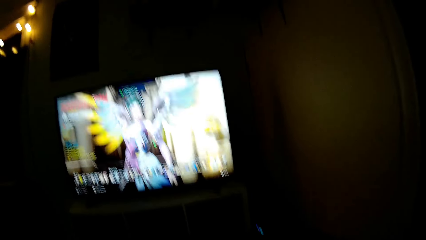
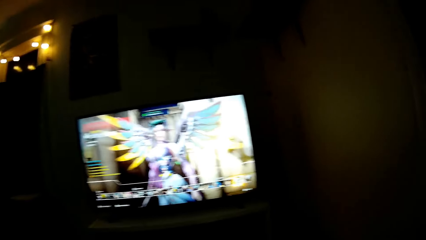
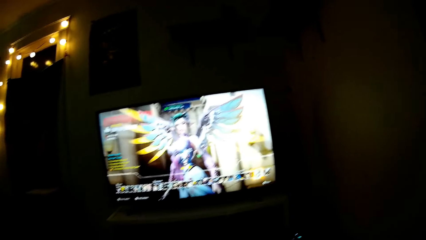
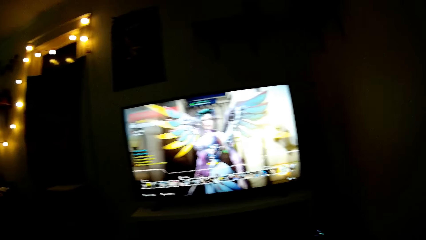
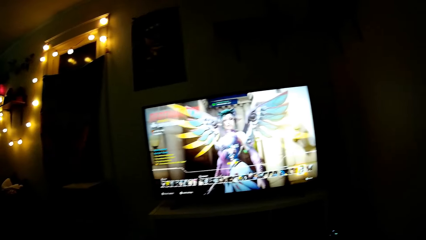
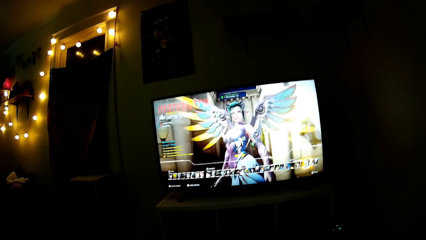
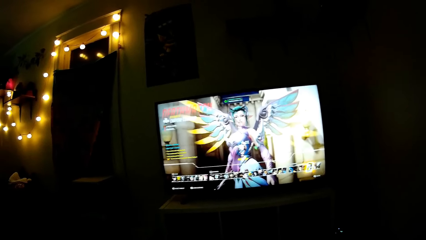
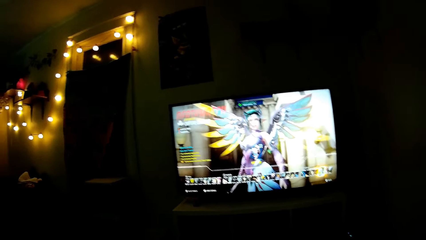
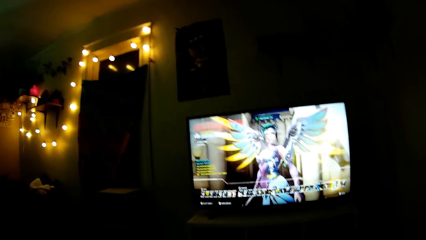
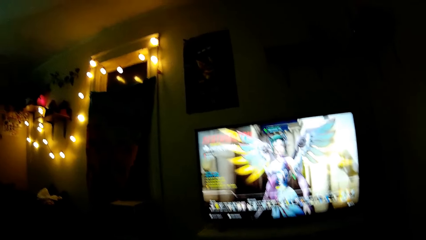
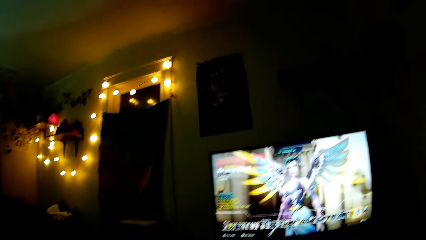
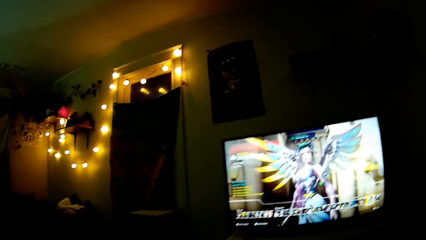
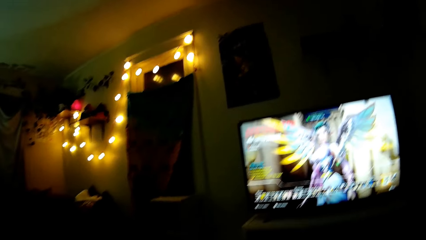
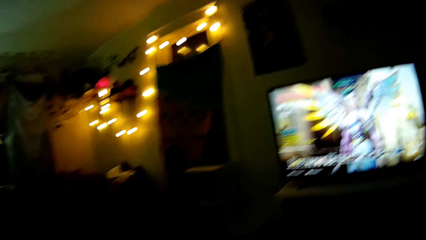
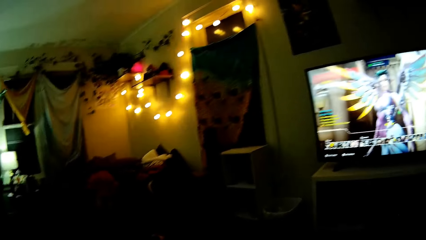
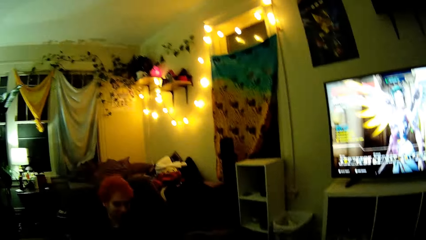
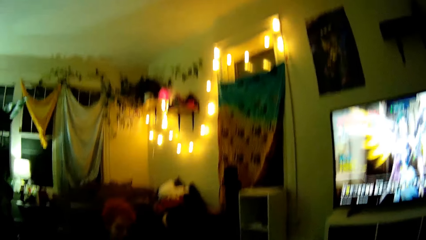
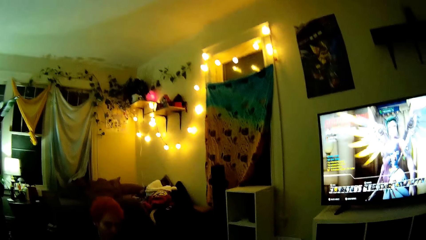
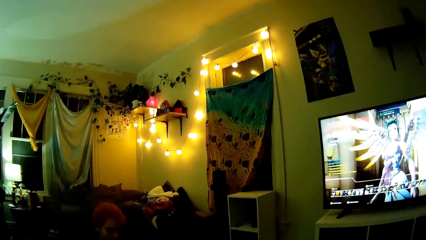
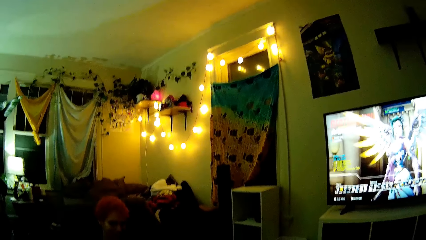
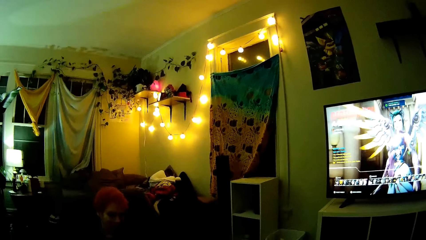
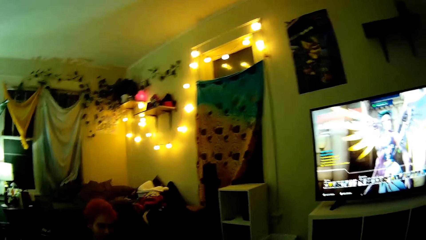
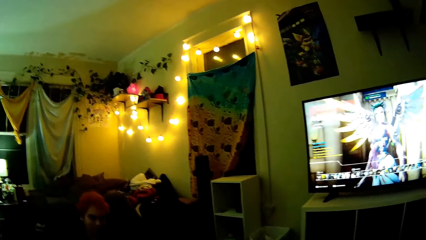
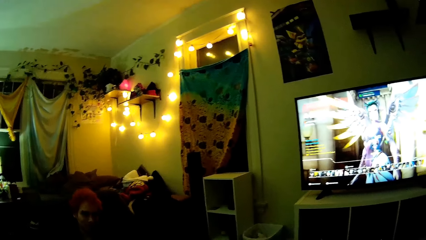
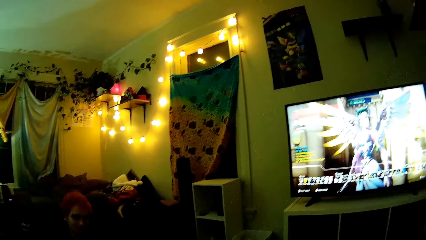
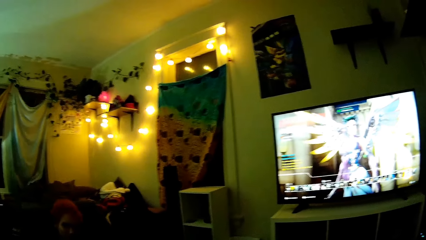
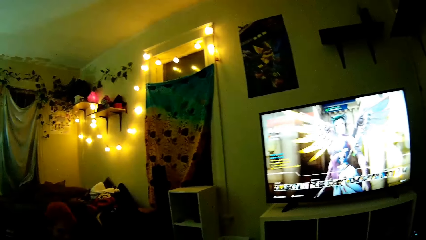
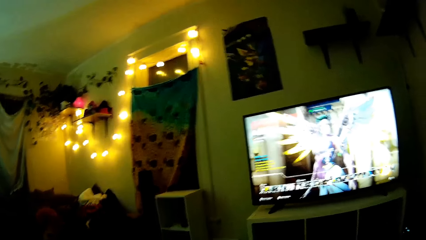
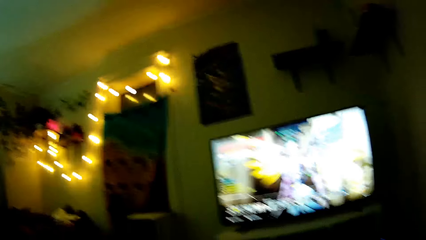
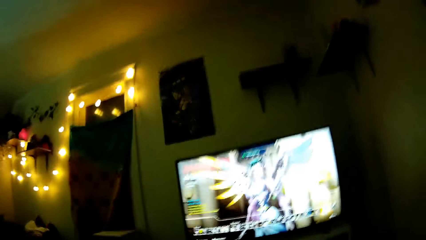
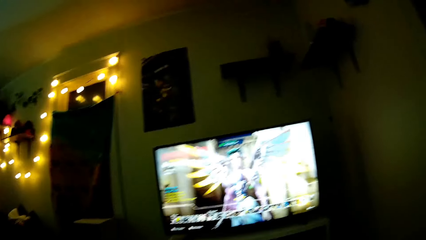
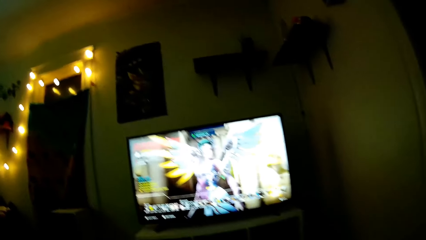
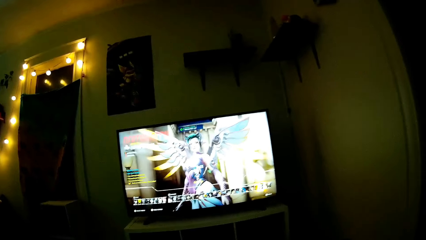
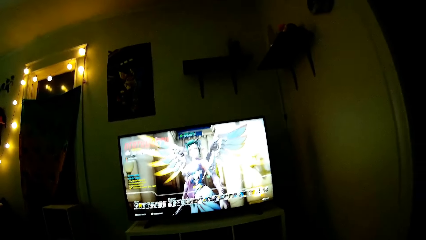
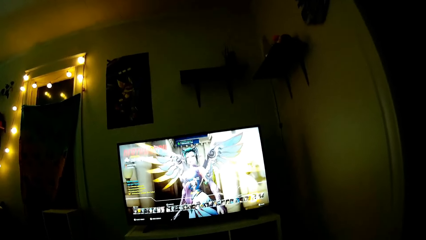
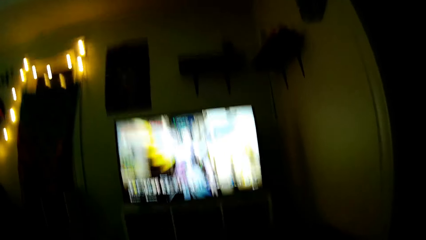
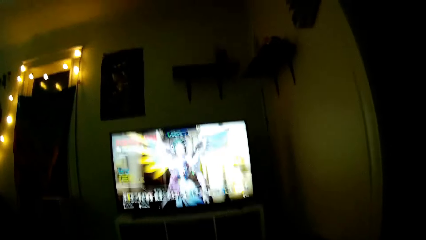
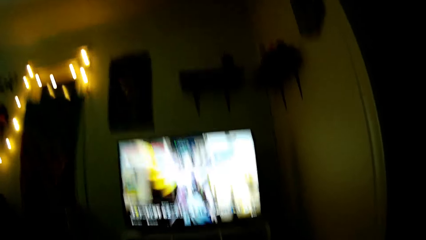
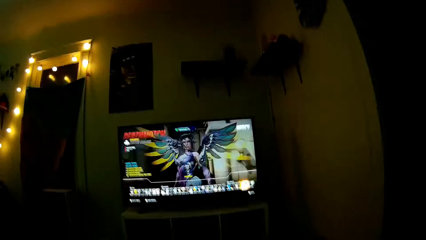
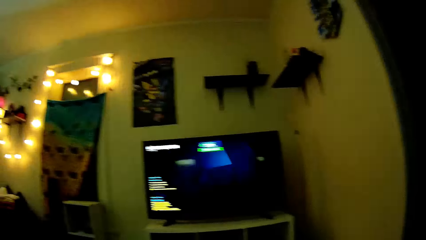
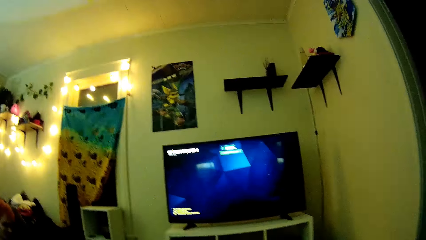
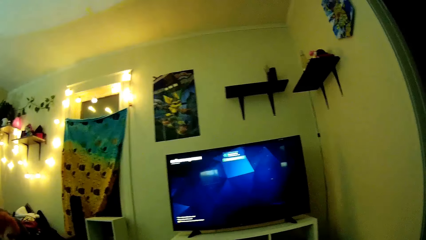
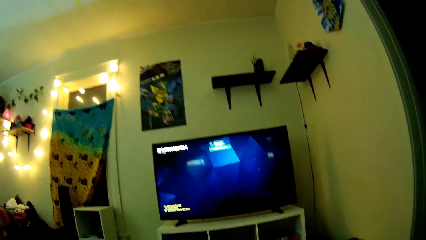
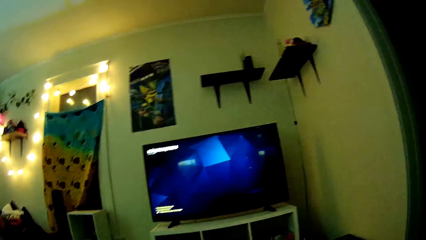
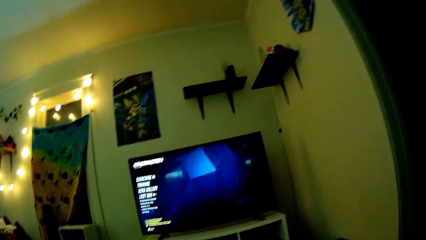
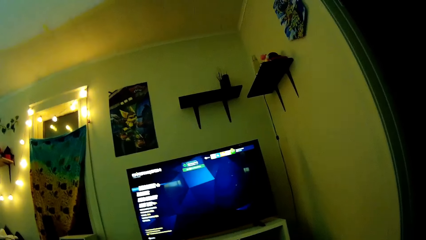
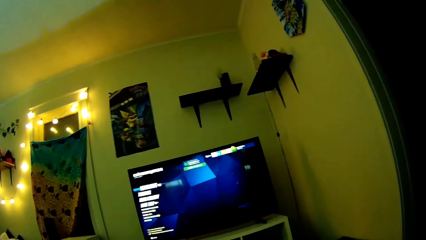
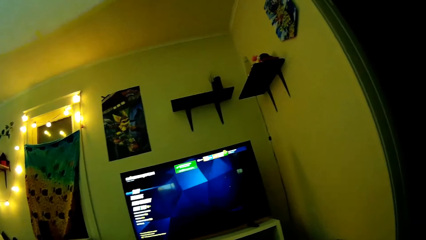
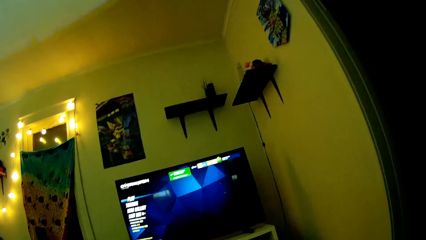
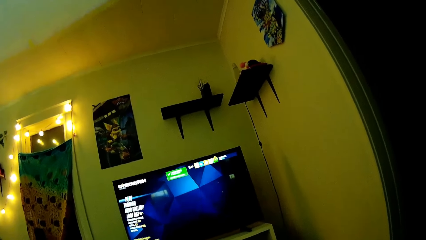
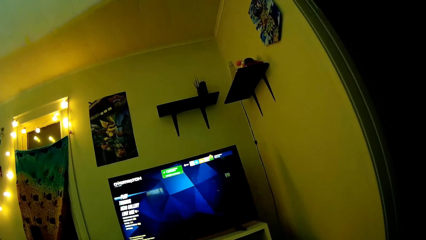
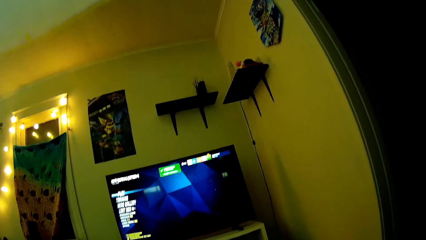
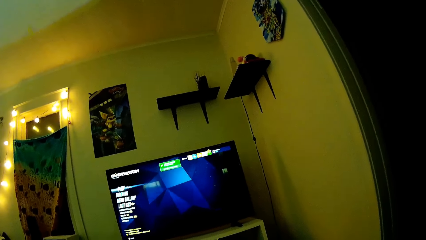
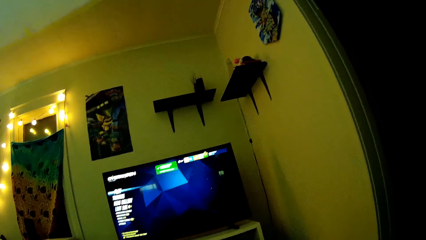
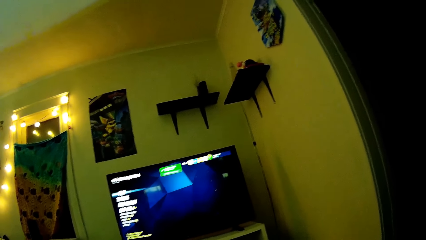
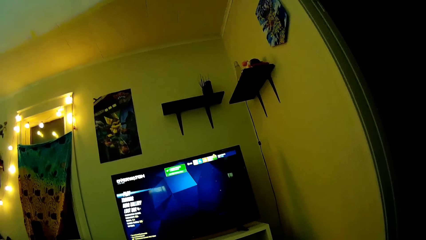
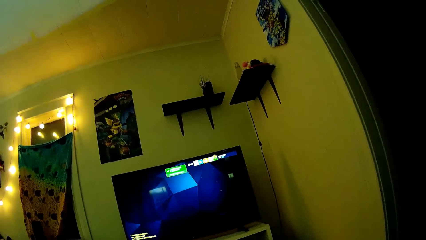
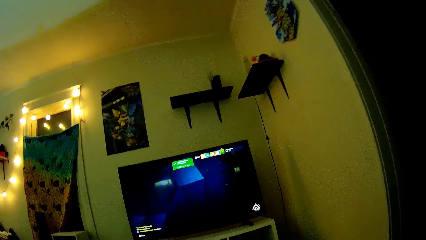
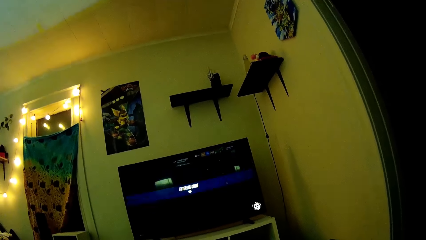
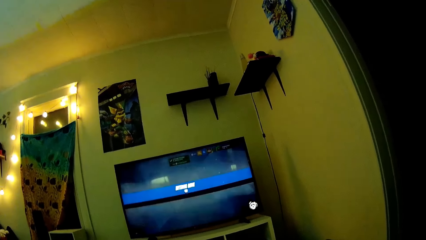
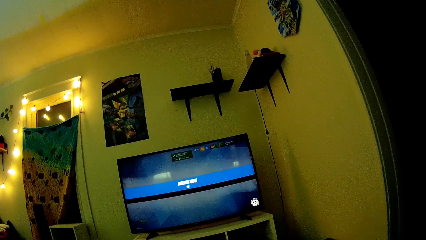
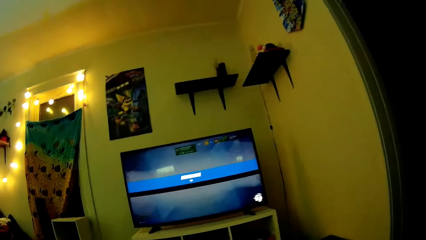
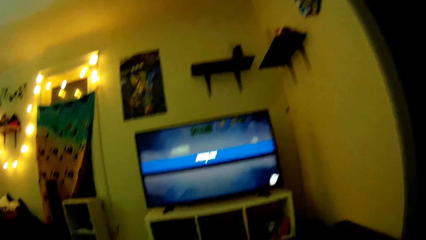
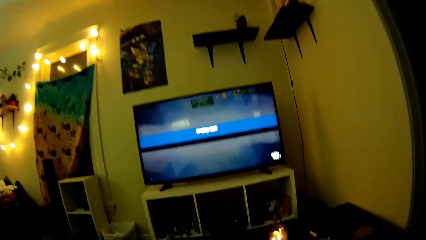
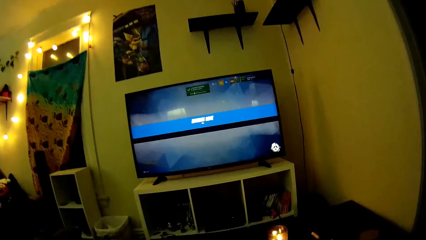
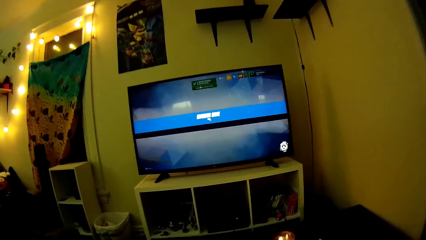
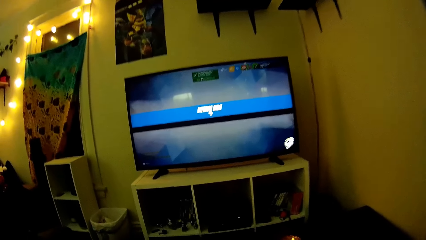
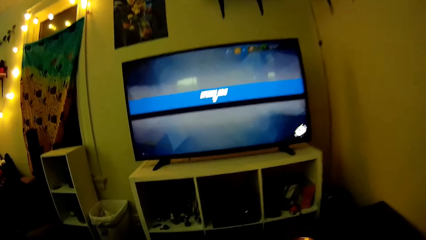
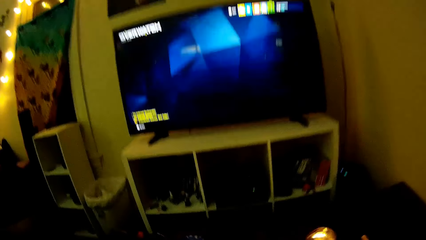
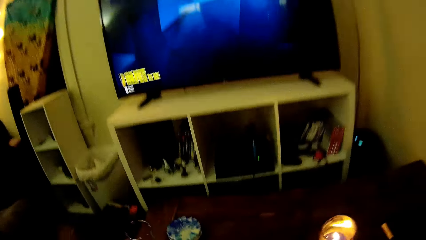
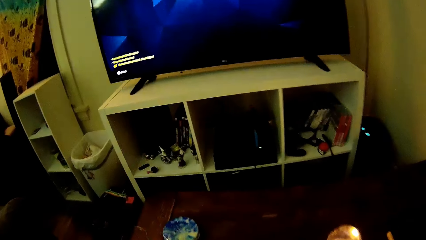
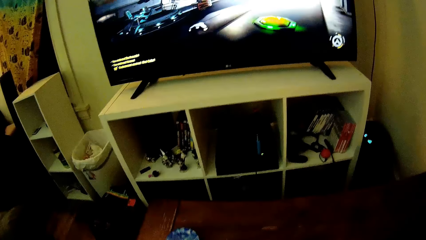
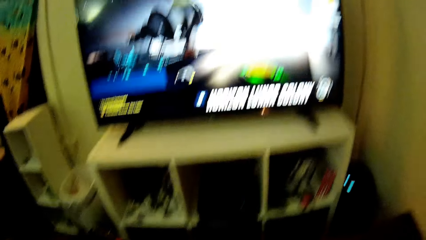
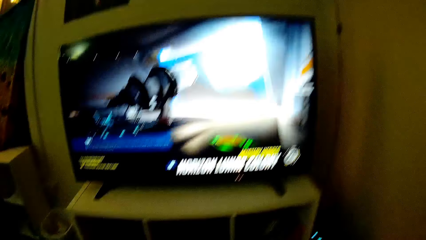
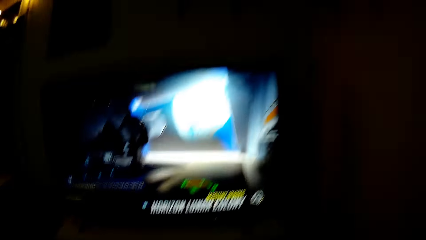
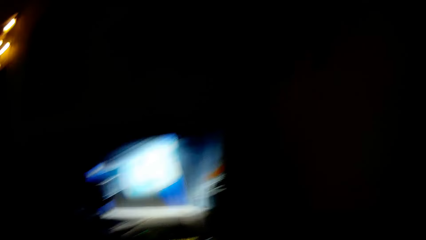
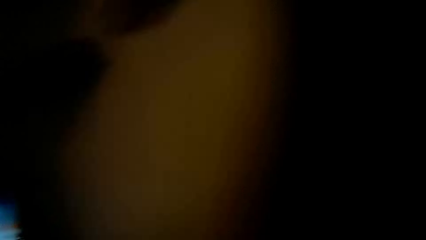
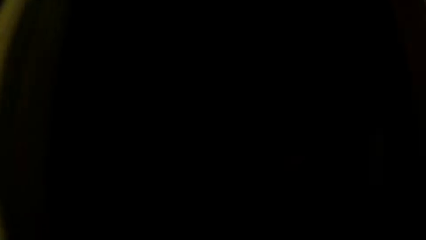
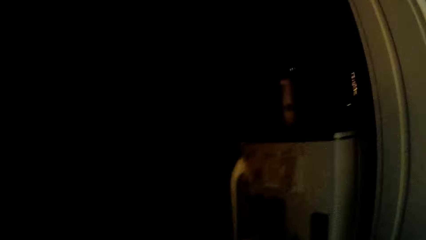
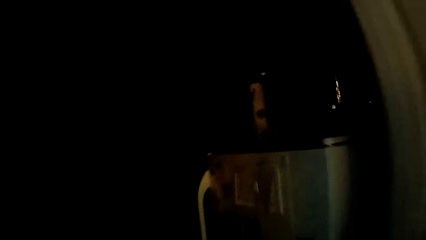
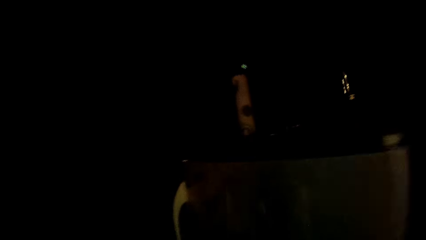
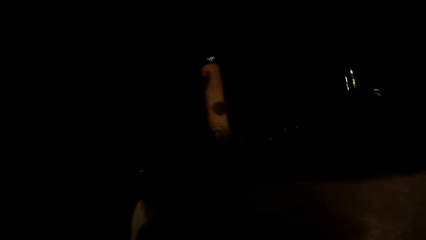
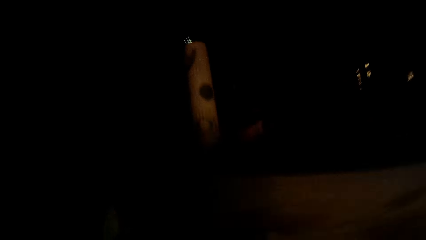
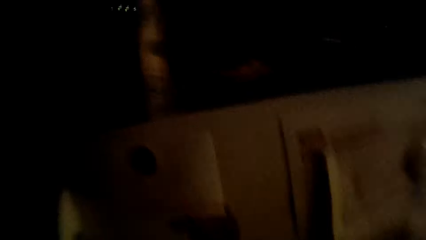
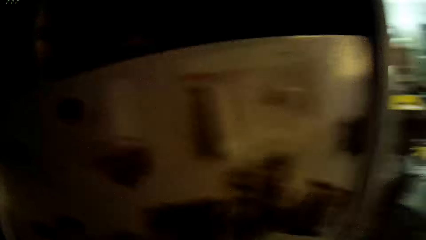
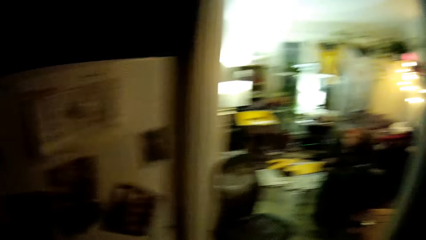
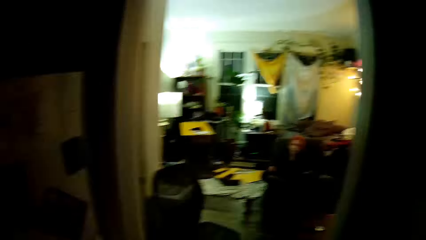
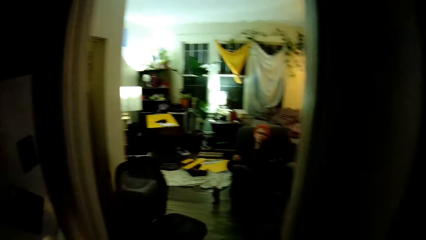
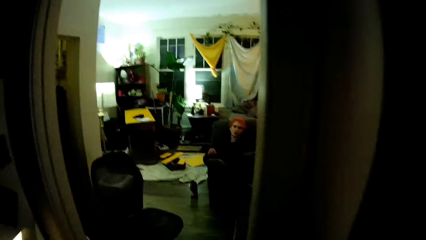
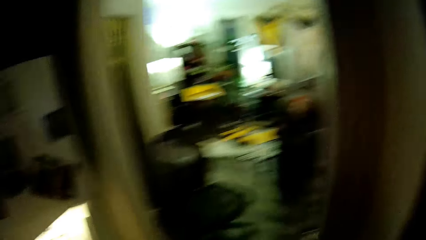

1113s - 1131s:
The camera wearer looks at the television. They play a PS game with the pad controller. They walk to the kitchen. They open the fridge.
